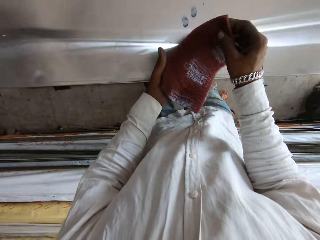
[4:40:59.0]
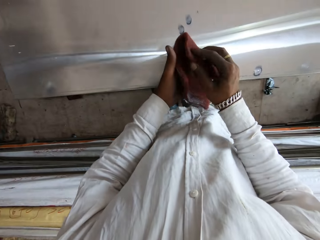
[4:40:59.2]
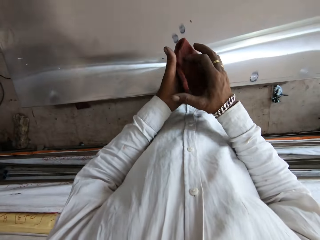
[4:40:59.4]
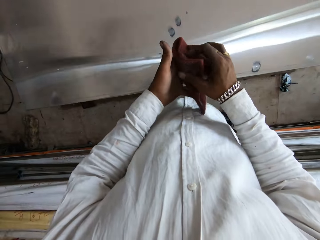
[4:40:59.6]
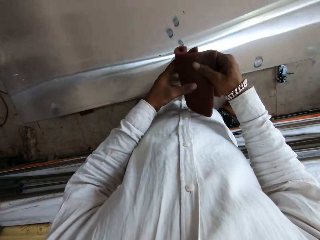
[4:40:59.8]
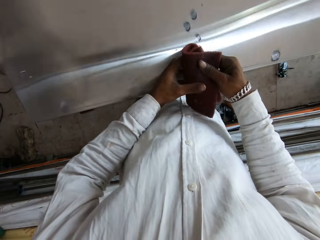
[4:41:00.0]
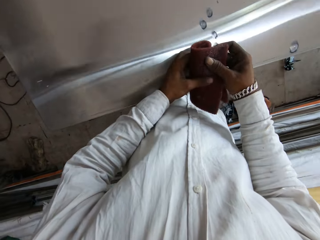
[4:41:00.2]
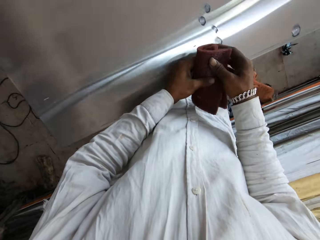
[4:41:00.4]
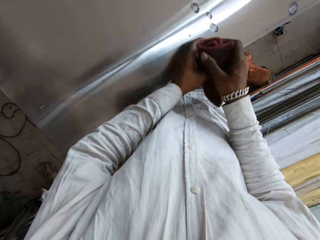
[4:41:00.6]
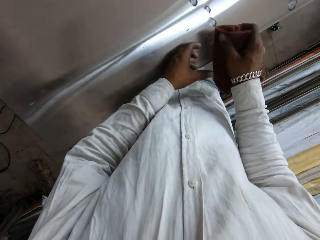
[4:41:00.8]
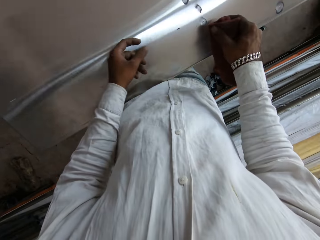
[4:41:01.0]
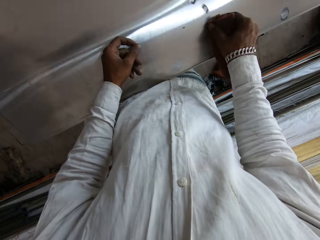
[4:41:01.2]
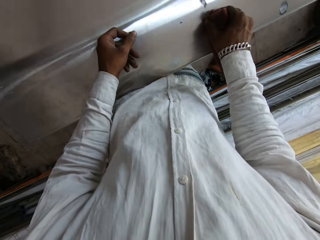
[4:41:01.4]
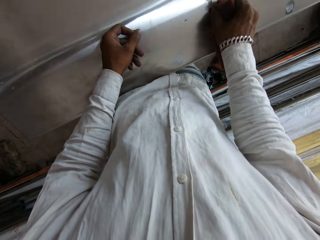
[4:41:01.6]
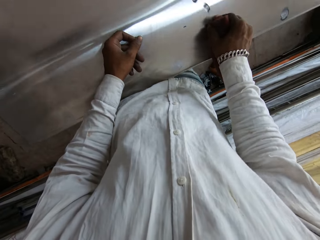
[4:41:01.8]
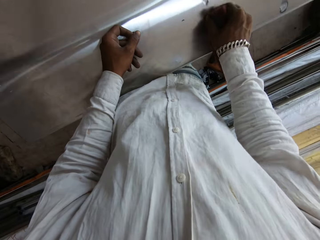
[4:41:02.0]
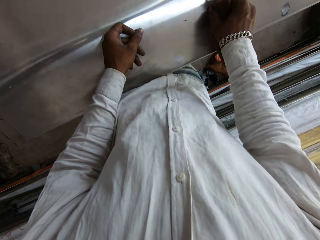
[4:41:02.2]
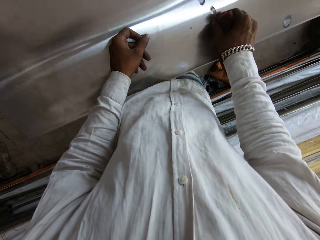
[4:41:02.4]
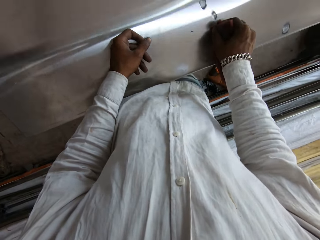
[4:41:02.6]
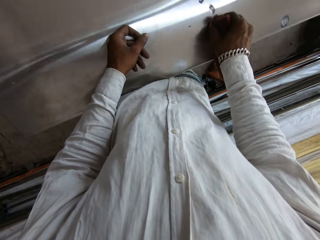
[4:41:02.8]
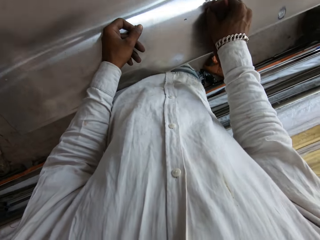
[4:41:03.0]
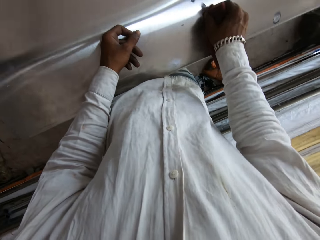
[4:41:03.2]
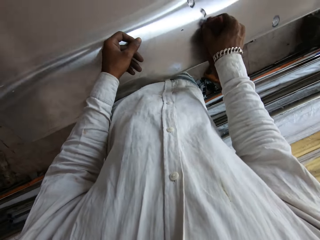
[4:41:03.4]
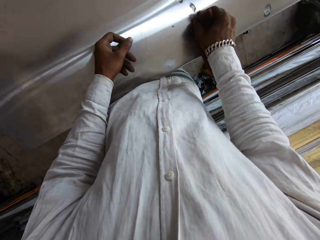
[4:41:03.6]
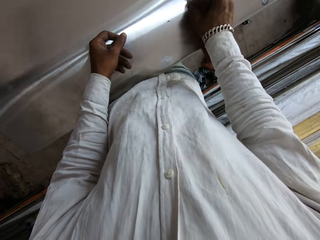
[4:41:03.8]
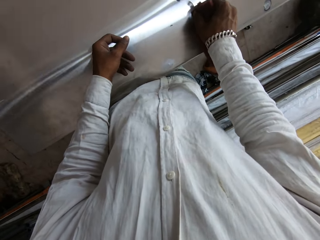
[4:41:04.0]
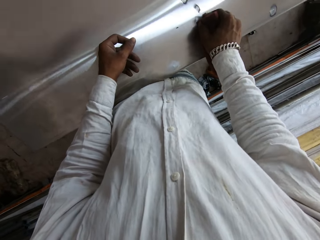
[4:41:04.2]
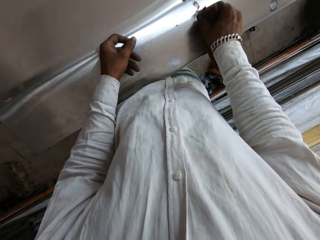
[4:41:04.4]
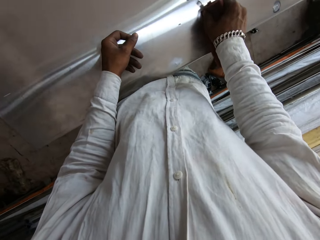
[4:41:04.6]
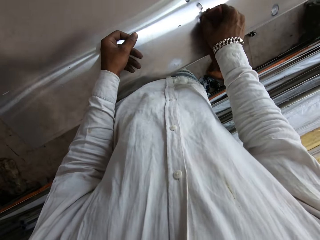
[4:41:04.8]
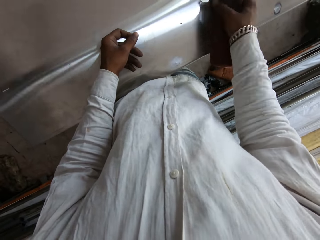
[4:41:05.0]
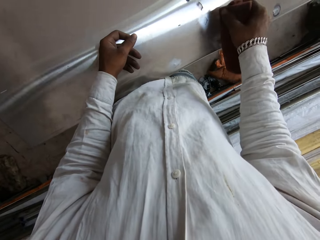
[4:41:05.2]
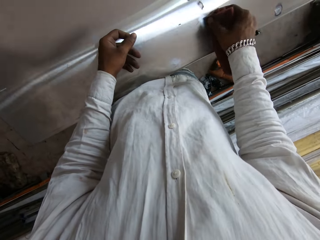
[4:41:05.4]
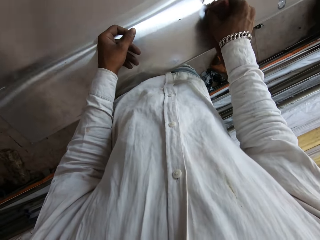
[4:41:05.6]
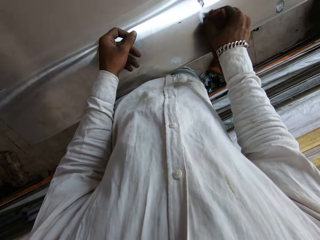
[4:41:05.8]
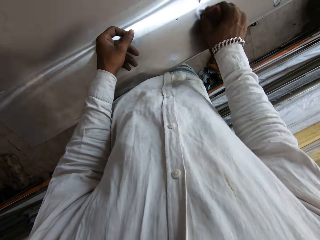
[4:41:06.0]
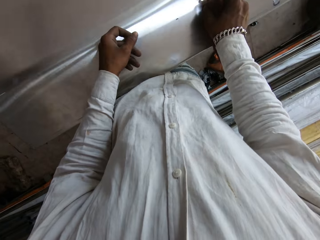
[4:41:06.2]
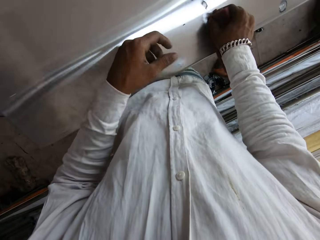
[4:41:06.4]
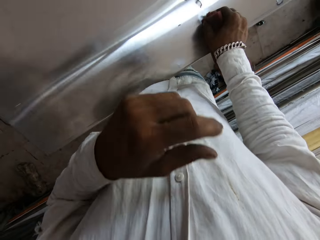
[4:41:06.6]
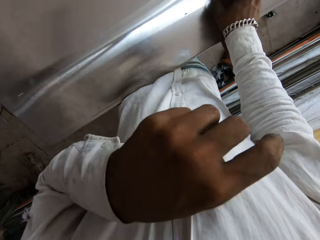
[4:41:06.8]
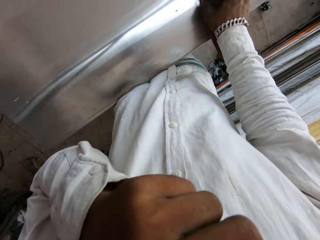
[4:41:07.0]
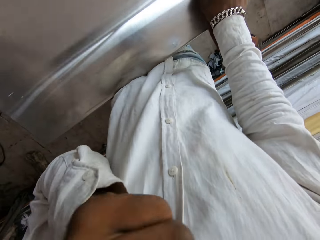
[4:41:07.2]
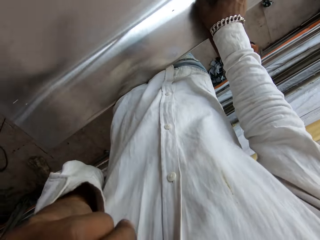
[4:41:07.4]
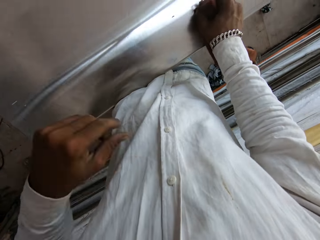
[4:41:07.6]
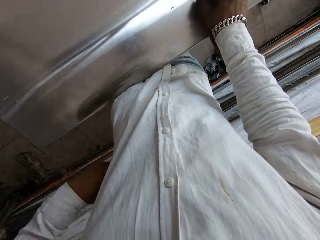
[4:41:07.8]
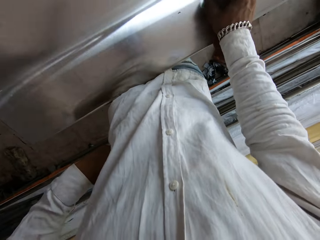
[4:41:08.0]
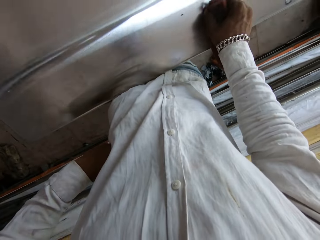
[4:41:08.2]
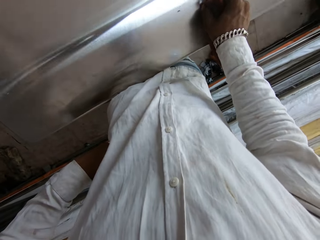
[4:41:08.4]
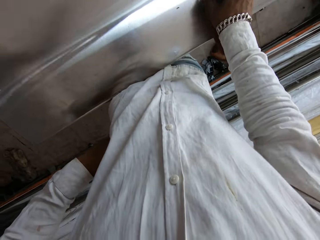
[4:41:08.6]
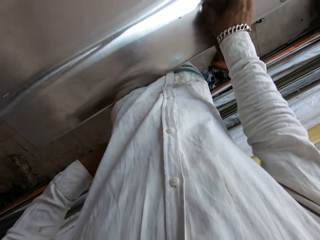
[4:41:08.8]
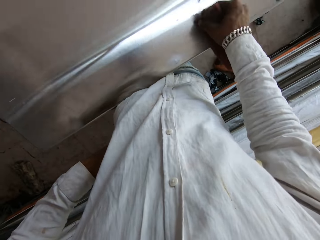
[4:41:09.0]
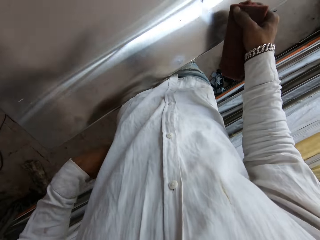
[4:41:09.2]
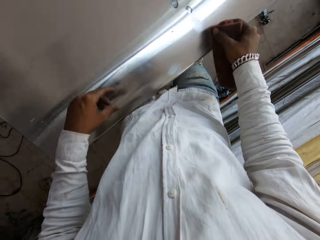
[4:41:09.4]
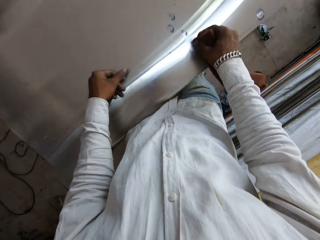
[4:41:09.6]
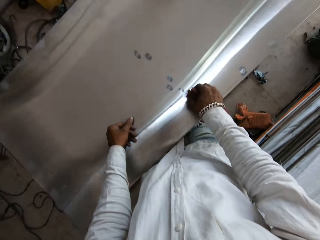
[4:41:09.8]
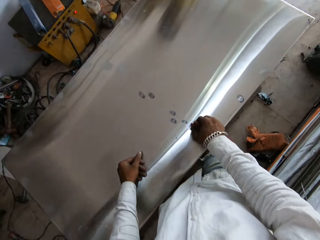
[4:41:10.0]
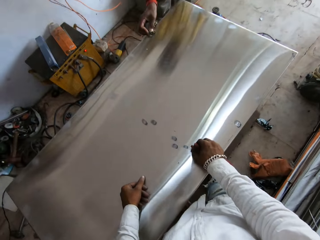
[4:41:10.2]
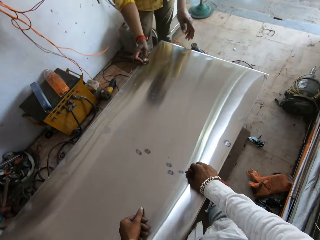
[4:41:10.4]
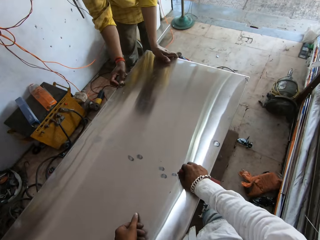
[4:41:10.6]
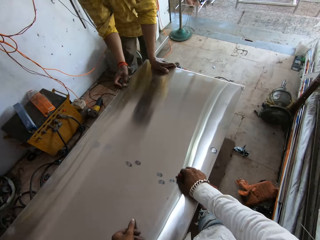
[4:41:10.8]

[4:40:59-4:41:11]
The camera wearer folds the scrub pad with the right hand. He folds the scrub pad with both hands. He scrubs the metal table with the scrub pad in the right hand. He lifts the left hand. He touches his face and puts down his hand. He scrubs the metal table with the scrub pad in the right hand.

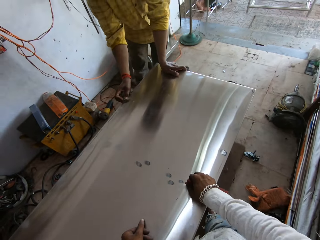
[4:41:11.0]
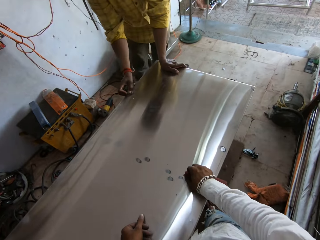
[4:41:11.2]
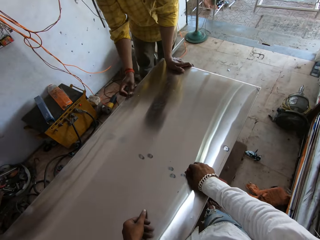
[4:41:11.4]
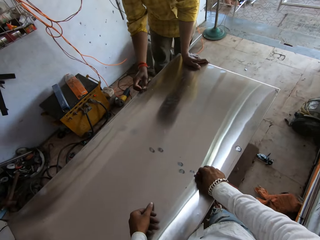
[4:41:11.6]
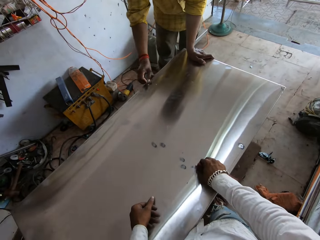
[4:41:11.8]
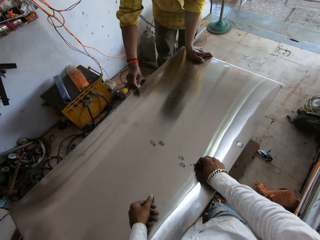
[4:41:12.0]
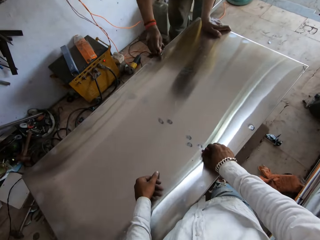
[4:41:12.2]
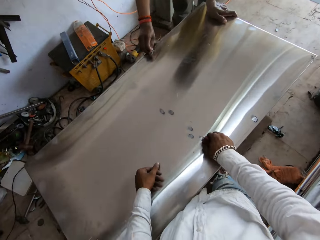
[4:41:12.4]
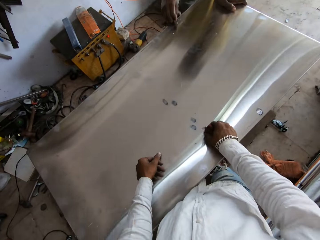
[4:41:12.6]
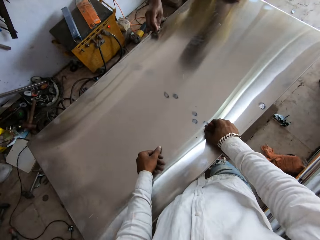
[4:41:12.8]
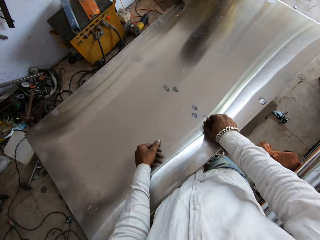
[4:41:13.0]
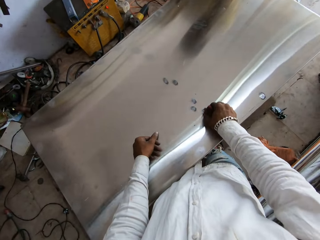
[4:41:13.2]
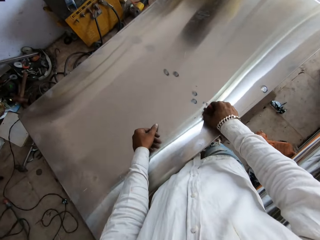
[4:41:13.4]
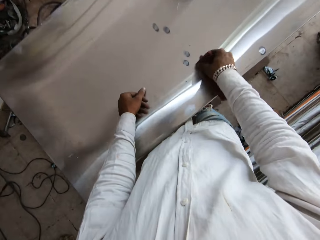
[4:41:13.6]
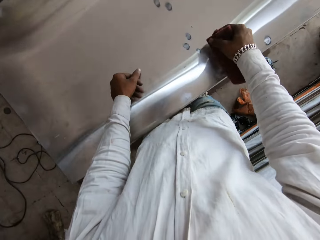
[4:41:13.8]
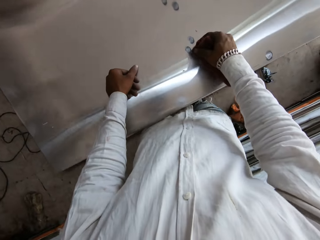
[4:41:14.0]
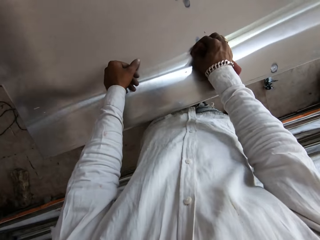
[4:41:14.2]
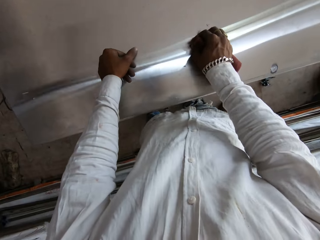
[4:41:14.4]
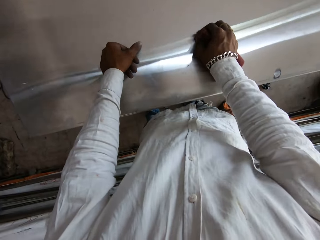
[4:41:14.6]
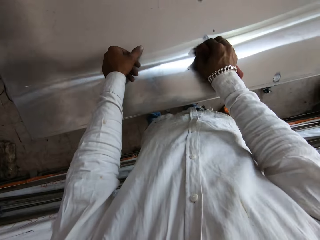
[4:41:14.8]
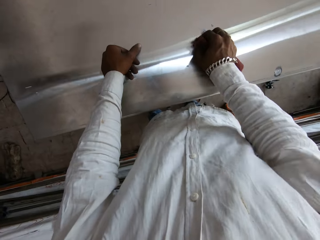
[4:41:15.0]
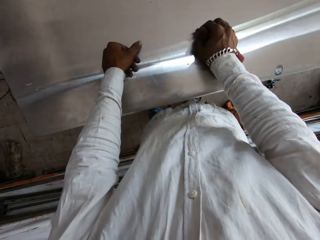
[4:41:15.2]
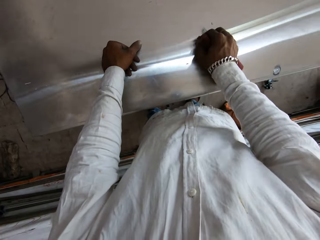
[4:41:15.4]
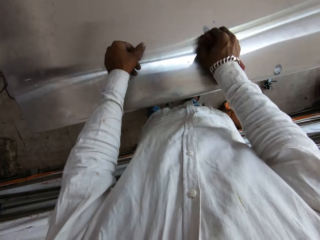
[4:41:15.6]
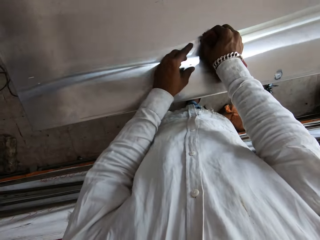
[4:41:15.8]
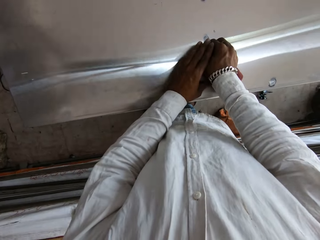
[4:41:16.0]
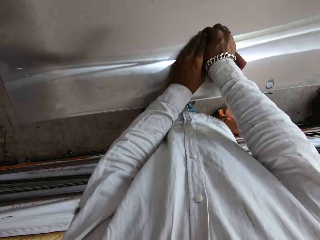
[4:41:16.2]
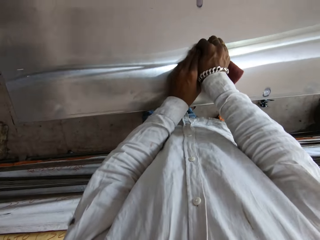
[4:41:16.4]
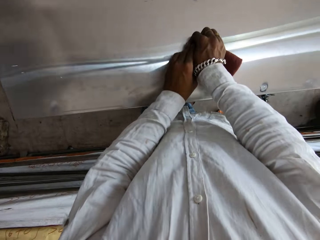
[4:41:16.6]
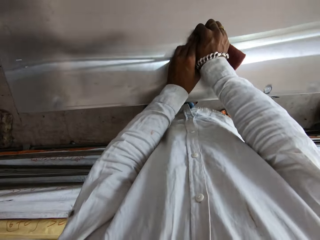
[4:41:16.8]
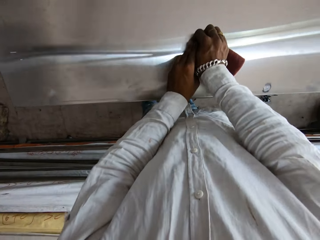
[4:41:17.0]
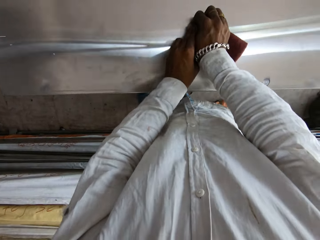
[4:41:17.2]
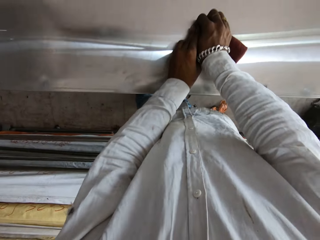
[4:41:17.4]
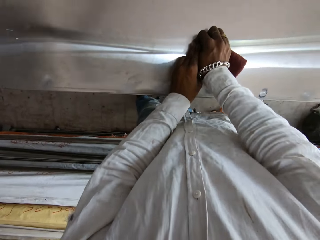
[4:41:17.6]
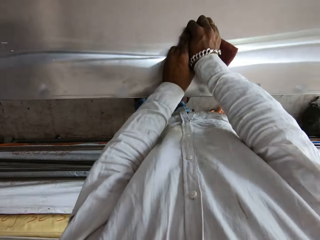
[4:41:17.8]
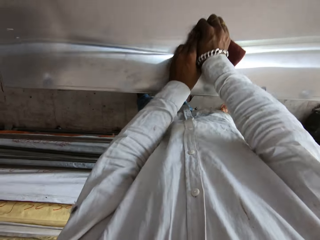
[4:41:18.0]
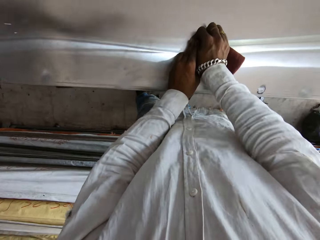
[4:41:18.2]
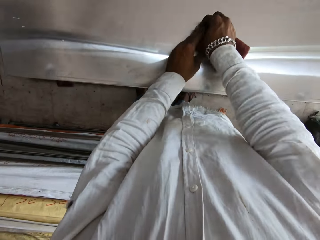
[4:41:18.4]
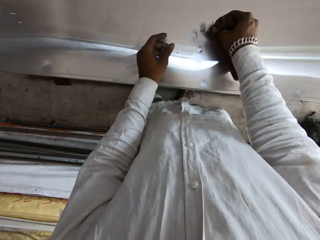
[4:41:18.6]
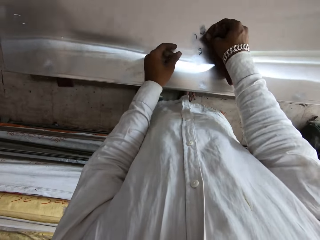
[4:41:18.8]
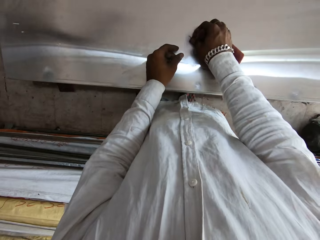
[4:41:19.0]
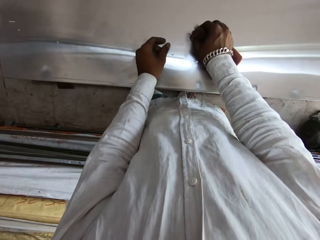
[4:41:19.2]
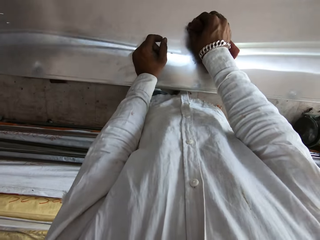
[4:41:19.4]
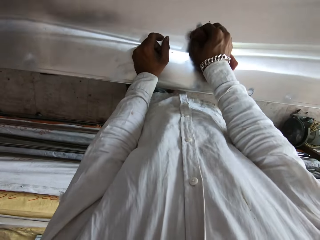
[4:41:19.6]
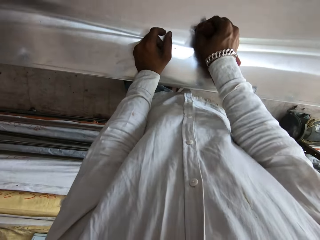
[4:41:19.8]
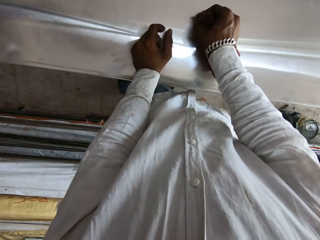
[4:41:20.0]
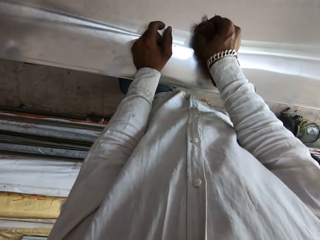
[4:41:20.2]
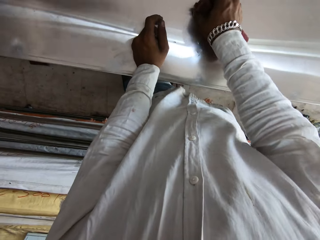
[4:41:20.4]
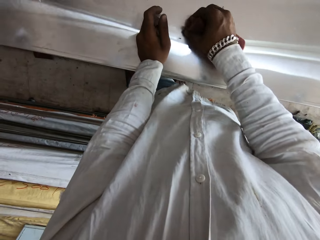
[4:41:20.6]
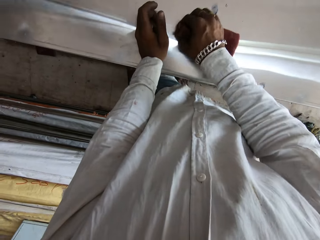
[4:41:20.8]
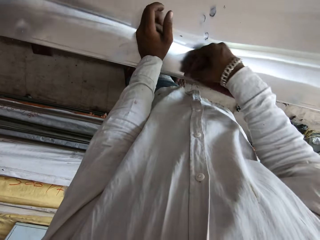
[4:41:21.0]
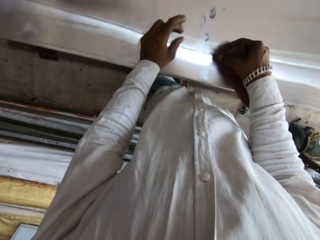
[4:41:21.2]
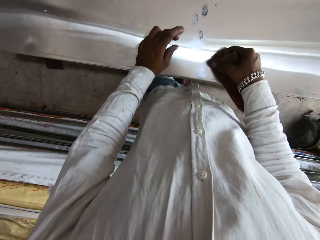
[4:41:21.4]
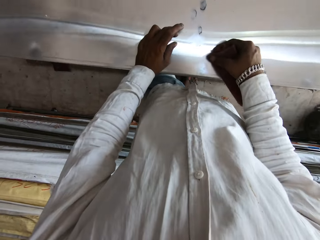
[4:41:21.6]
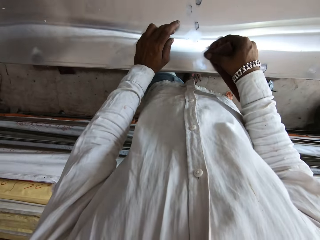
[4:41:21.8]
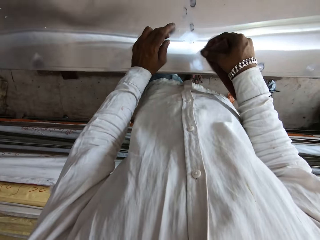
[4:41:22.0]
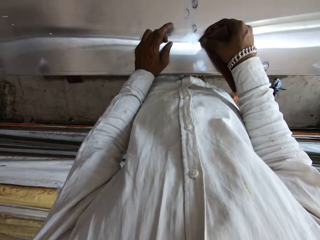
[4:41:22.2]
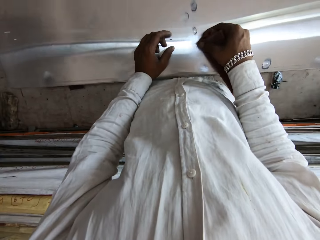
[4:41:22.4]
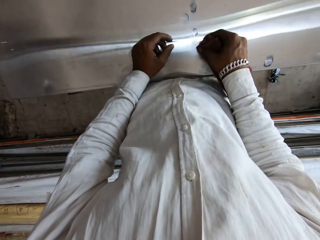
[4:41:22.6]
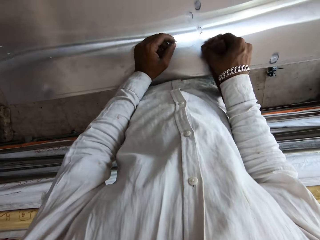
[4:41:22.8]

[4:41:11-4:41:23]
A man rubs the table. The camera wearer looks at the man. They scrub the metal table with the scrub pad in the right hand. They touch the sandpaper with both hands. They scrub the metal table with the scrub pad in both hands. They place the left hand on the metal table. They scrub the metal table with the scrub pad in the right hand.
